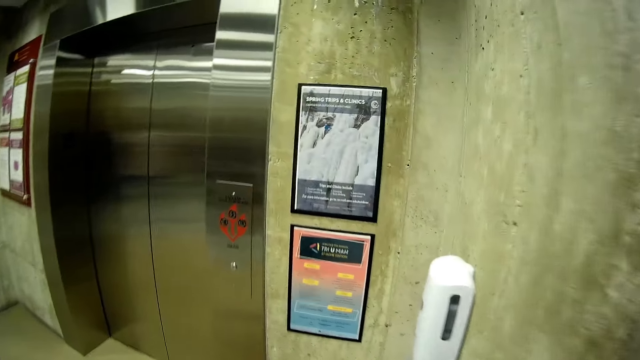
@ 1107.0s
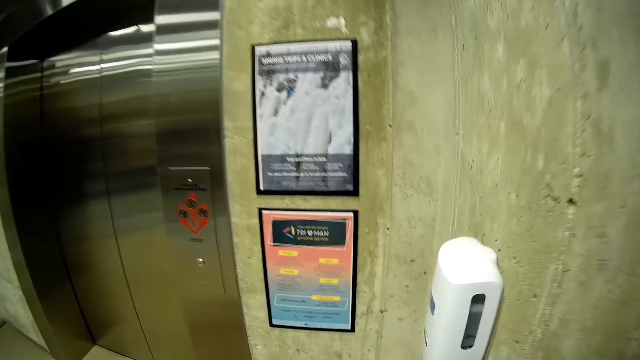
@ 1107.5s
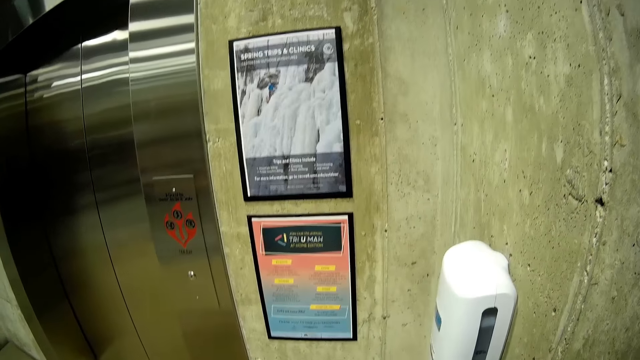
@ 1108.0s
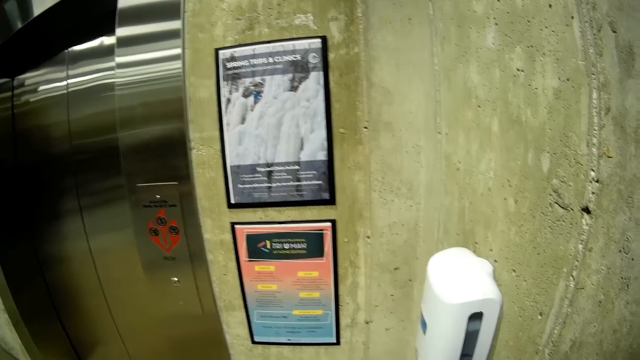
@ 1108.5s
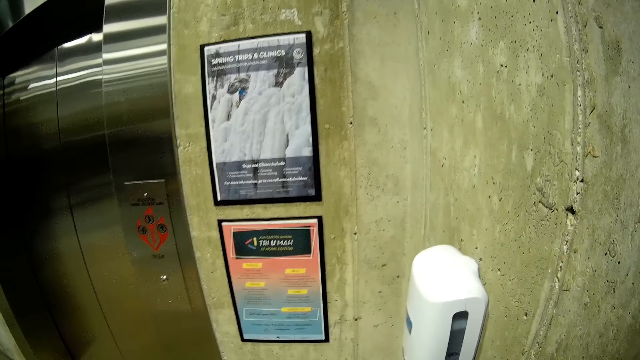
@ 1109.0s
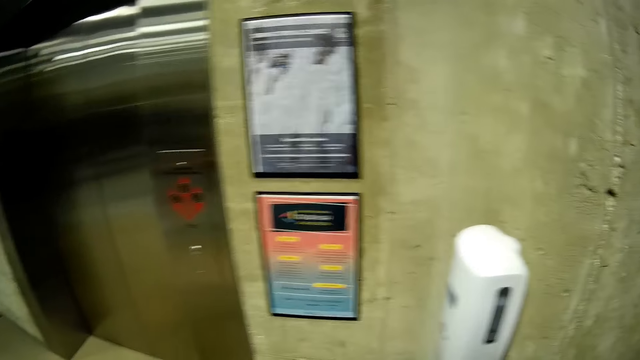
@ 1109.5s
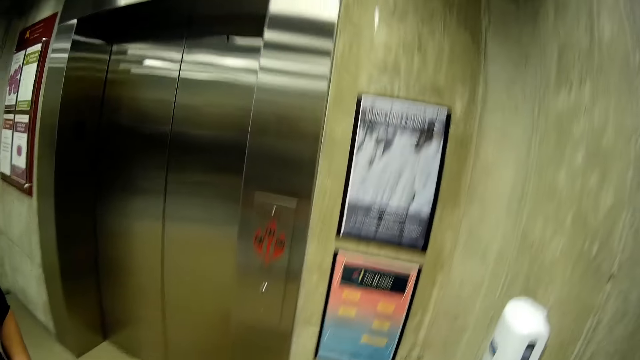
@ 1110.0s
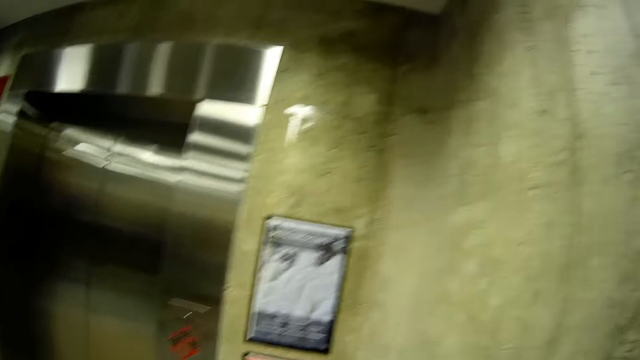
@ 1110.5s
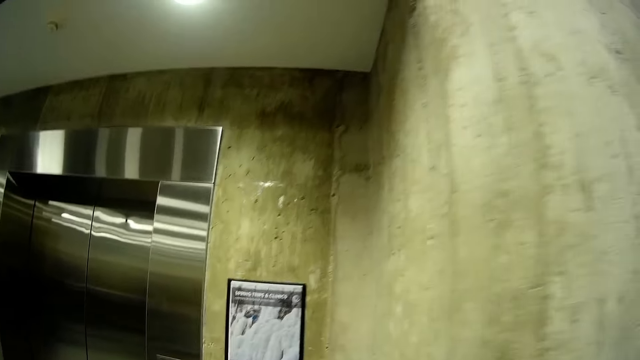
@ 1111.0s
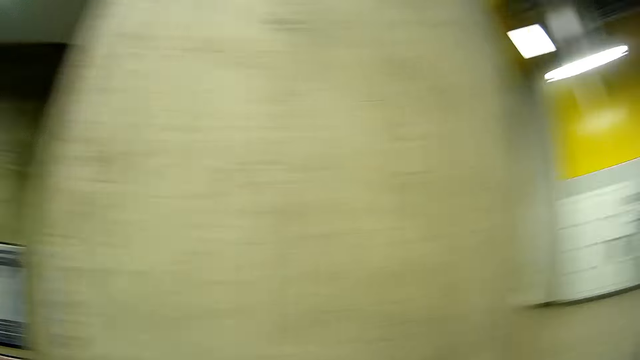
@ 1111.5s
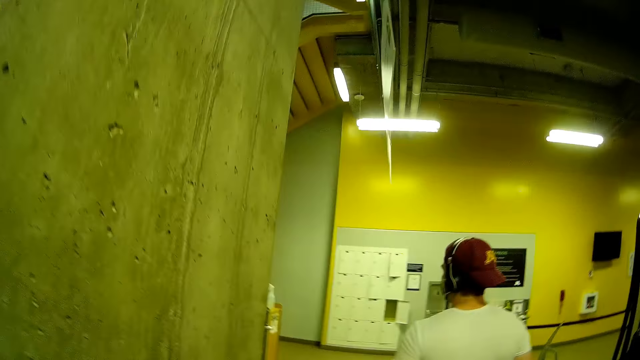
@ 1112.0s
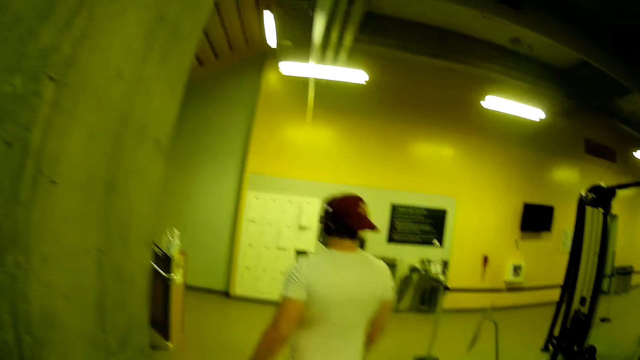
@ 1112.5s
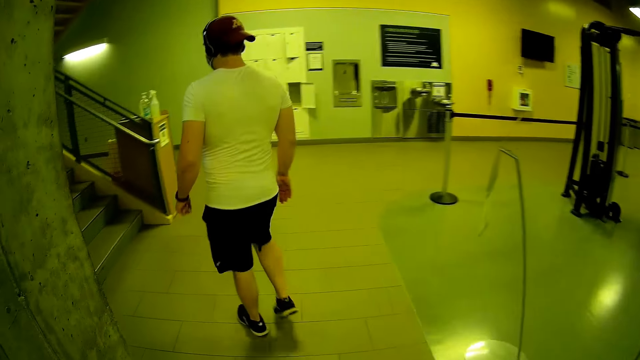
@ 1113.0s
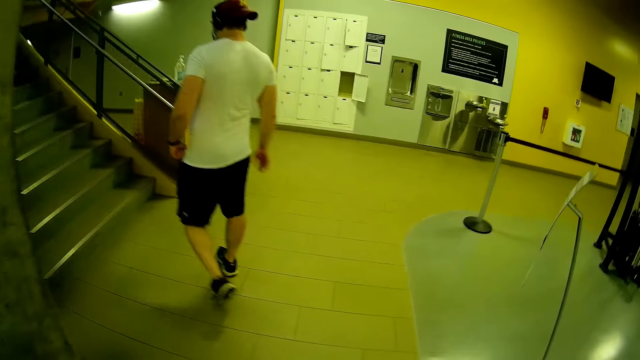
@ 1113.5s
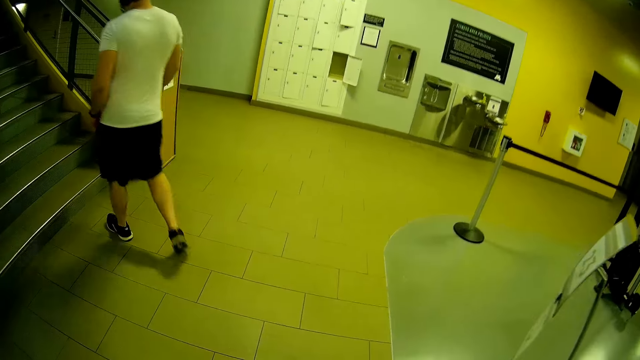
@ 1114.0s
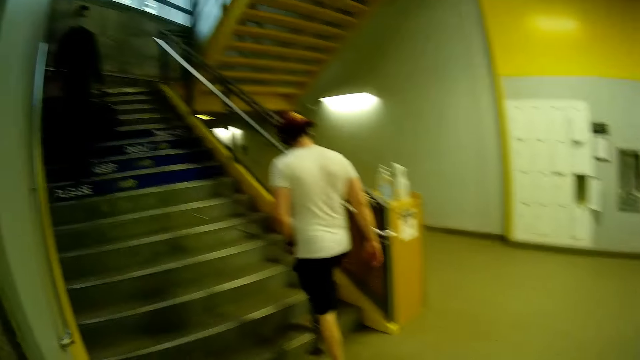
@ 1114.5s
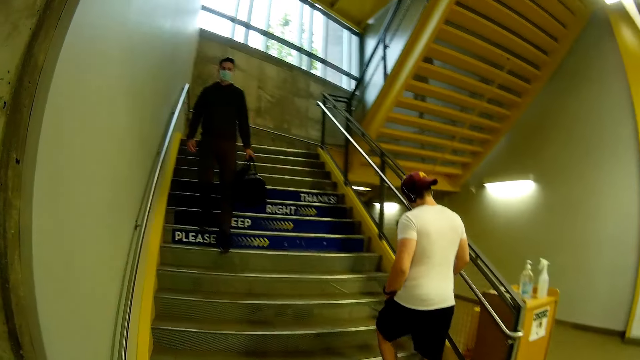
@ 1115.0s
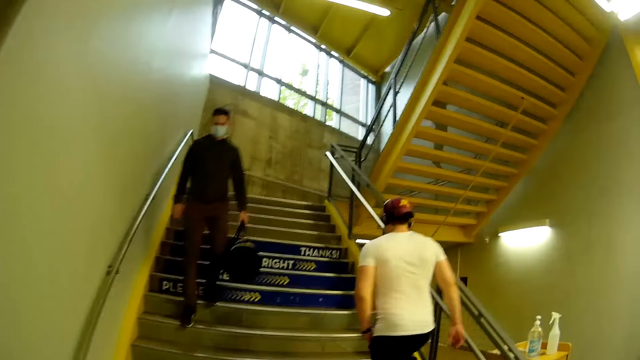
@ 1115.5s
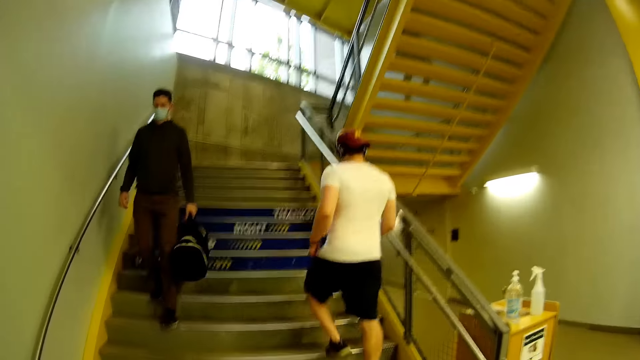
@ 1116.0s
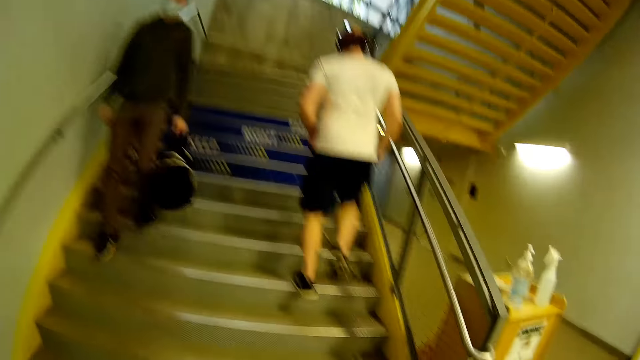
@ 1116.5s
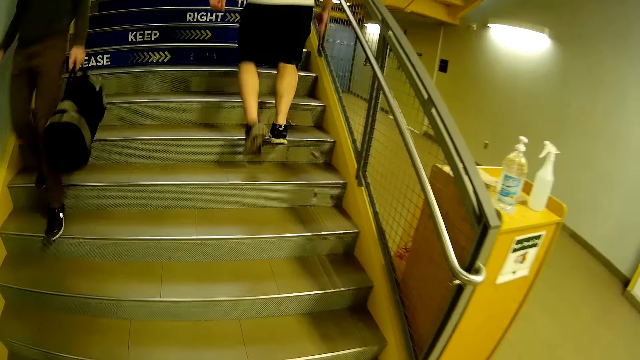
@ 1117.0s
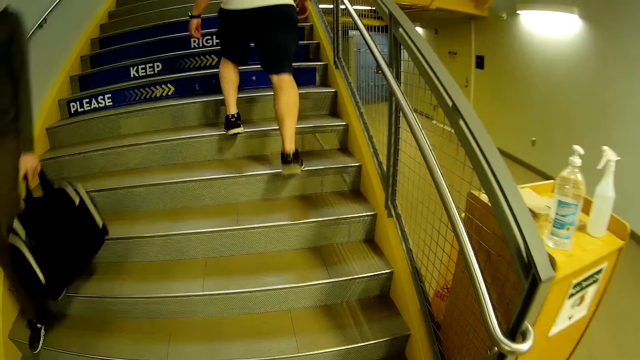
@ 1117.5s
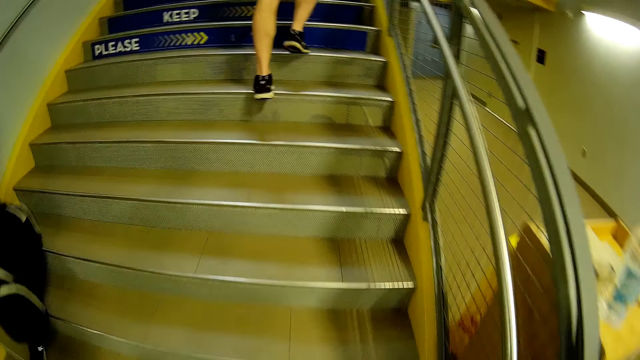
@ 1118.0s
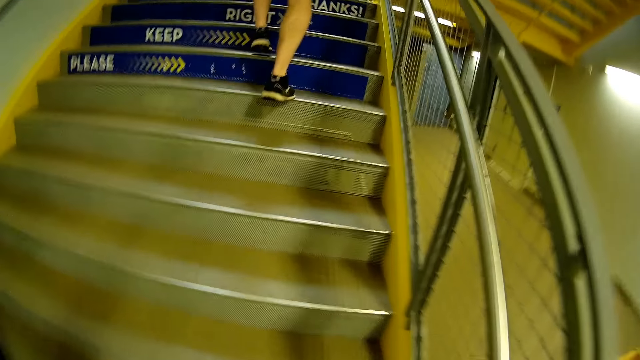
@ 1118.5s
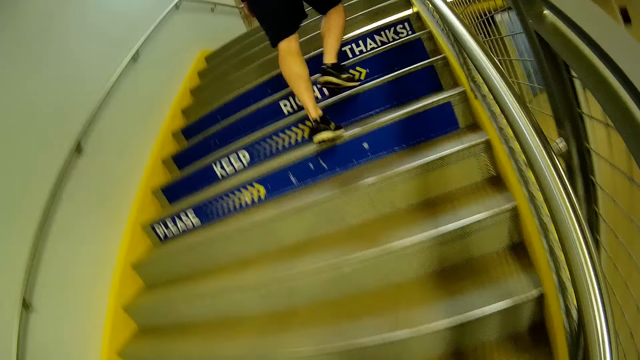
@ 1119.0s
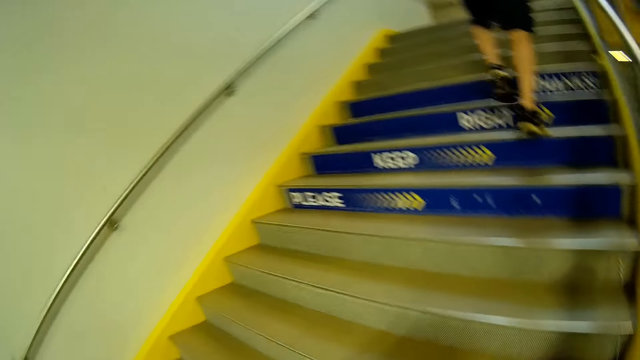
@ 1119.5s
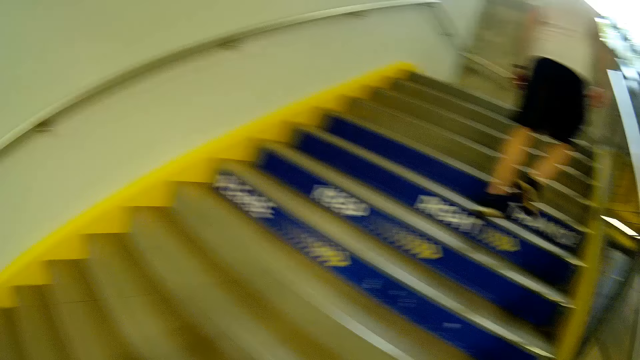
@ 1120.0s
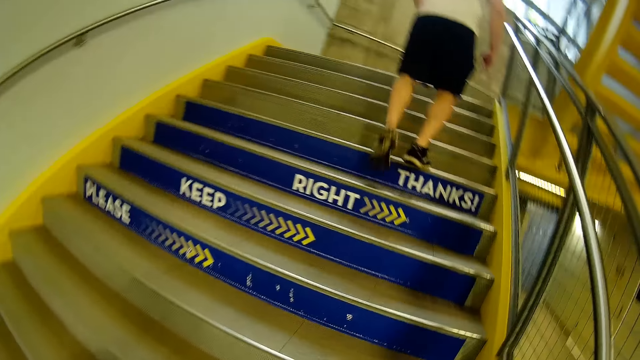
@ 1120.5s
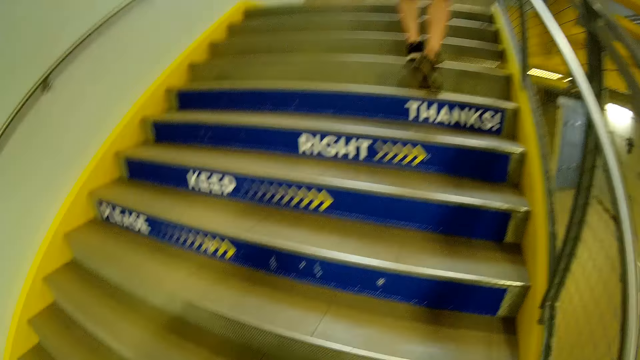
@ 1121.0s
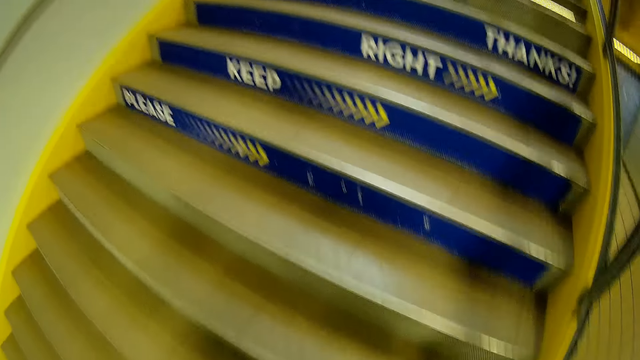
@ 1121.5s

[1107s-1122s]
The camera wearer looks around. They walk toward the stairs. A man climbs up the staircase. Another man holds a travelling bag in his left hand. He climbs down the staircase. The camera wearer climbs up the staircase.

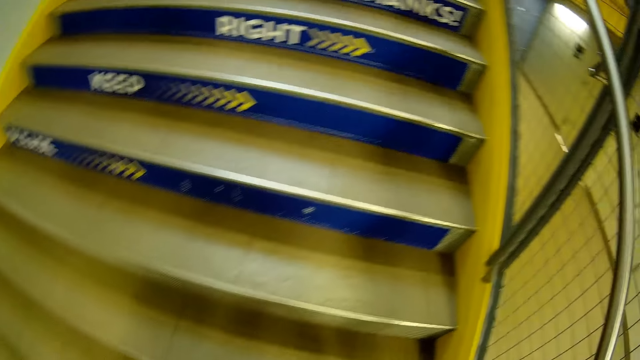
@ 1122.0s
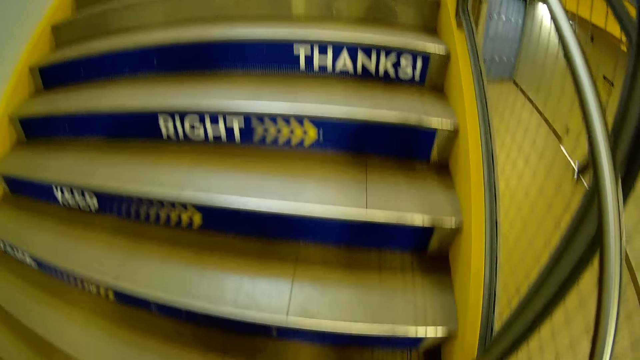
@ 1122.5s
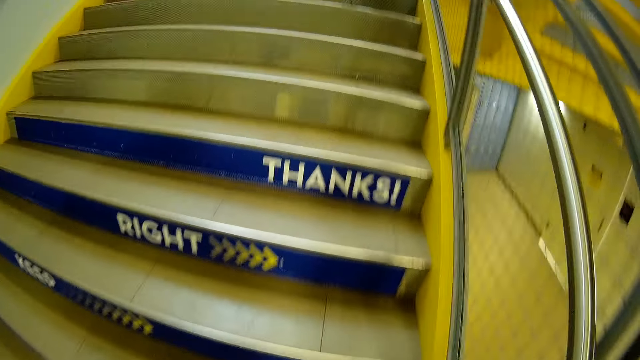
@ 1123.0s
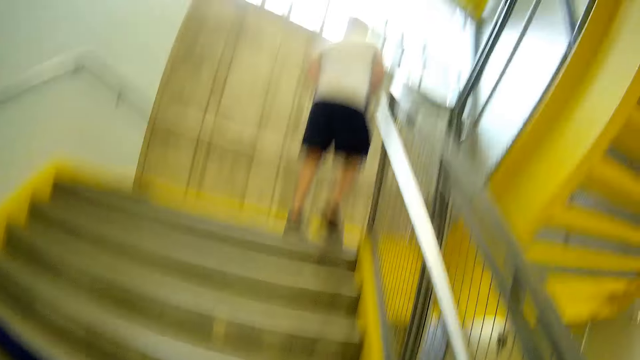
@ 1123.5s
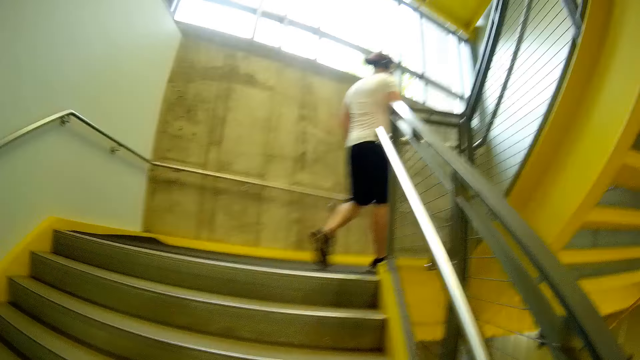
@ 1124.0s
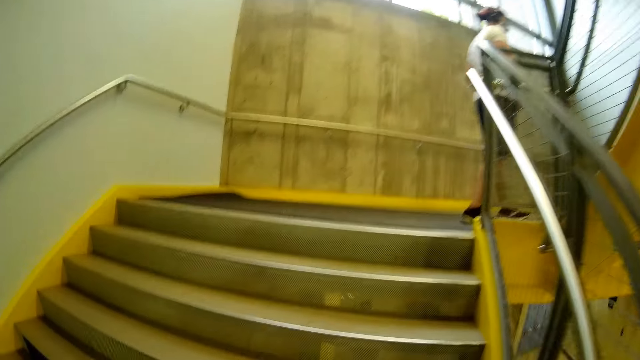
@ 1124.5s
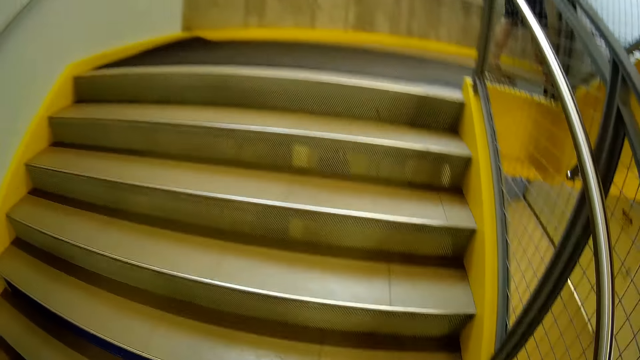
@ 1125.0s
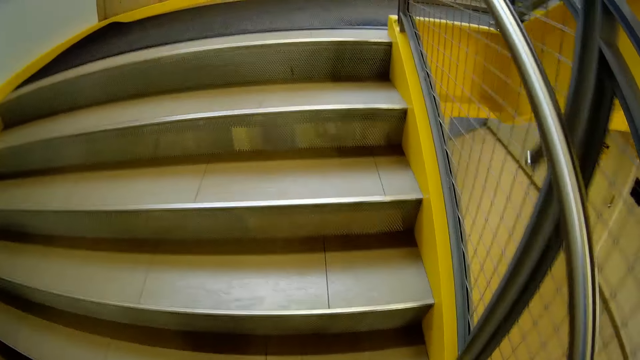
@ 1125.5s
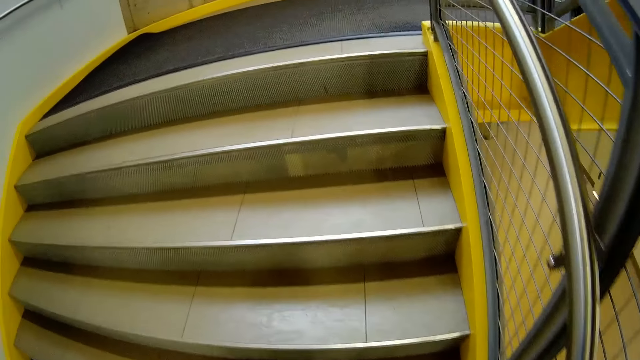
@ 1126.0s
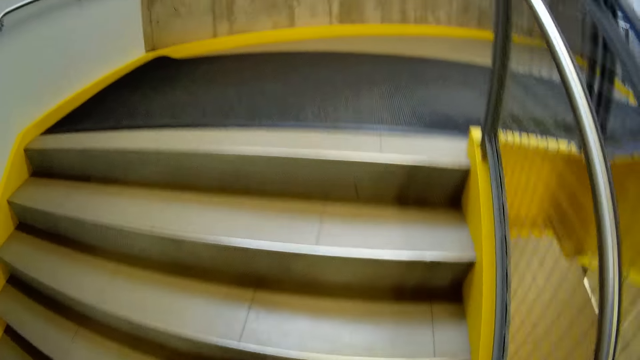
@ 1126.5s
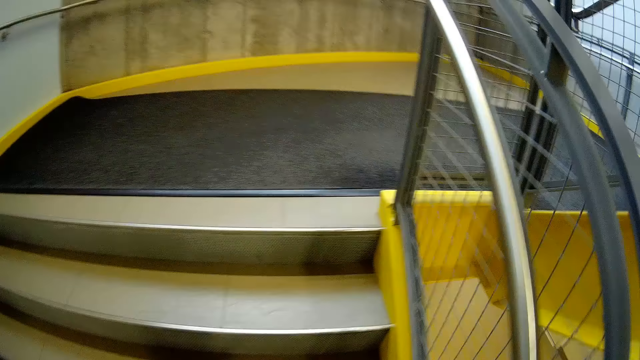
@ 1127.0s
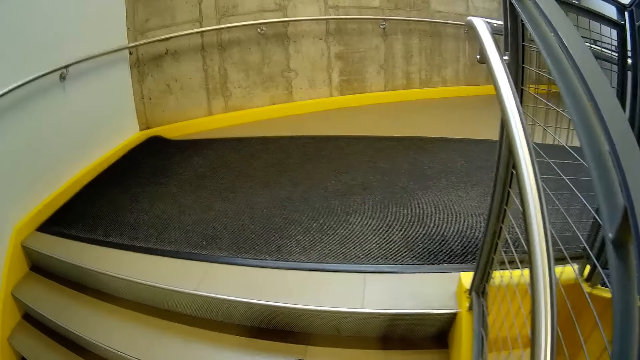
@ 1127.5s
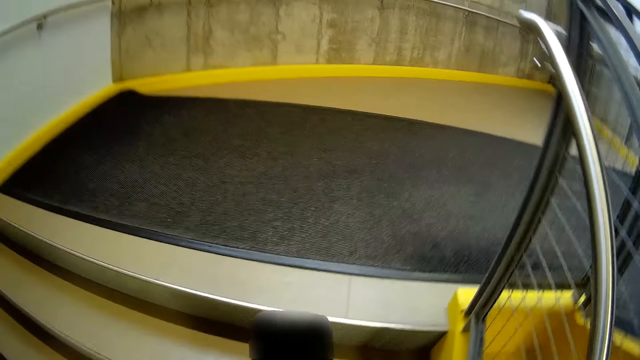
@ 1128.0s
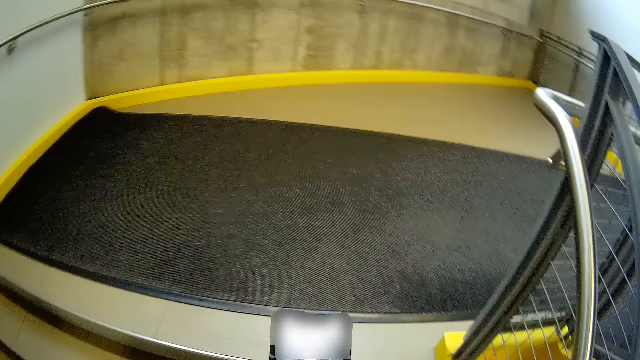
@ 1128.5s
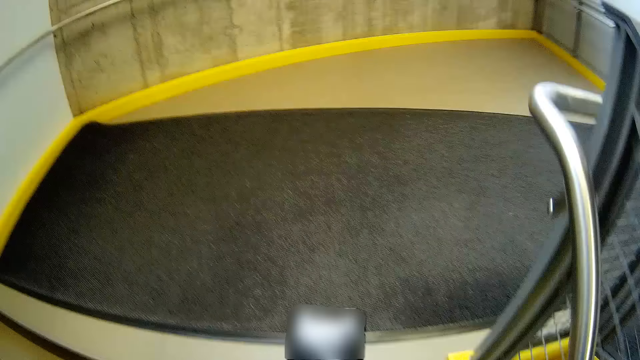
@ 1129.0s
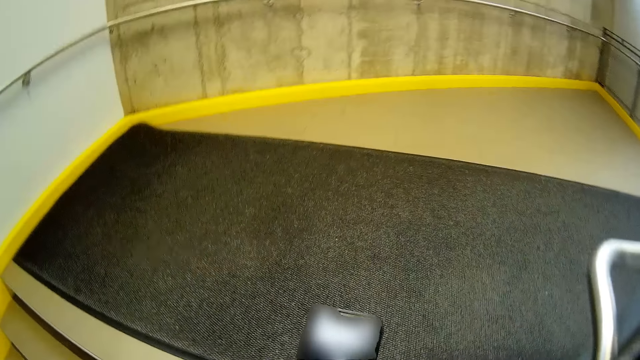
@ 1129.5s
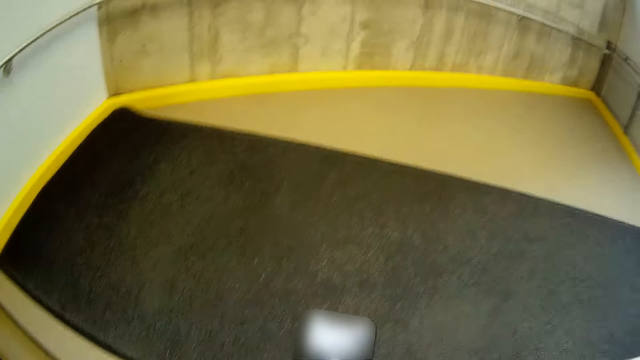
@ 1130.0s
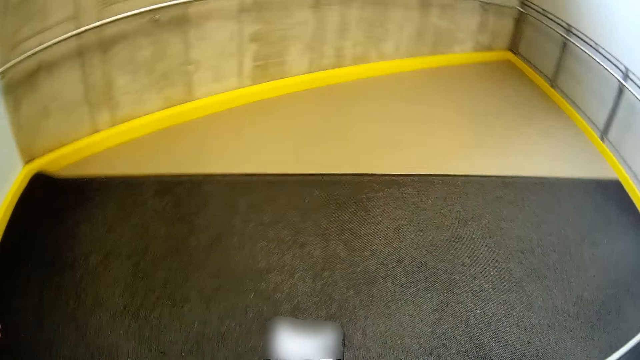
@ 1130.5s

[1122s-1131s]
The camera wearer operates a phone with his hands.
